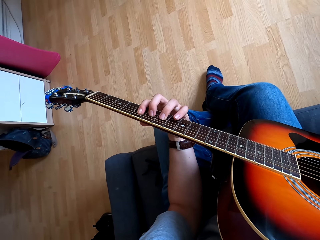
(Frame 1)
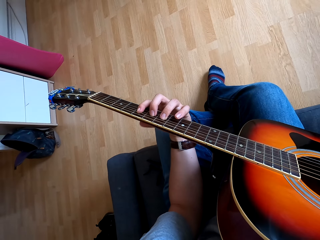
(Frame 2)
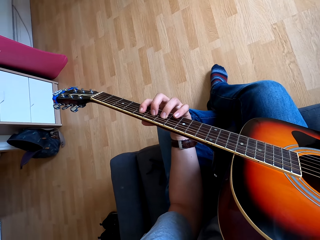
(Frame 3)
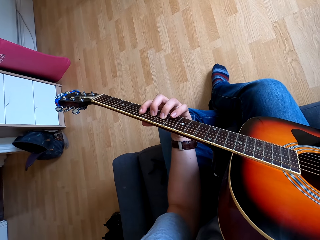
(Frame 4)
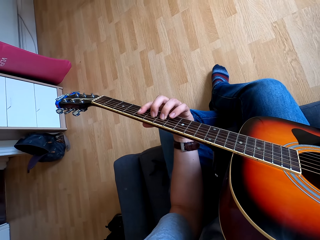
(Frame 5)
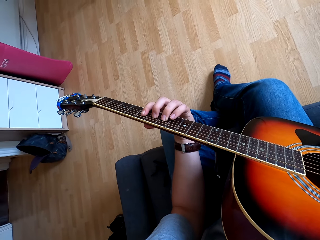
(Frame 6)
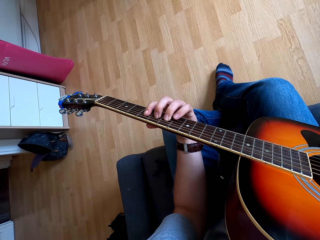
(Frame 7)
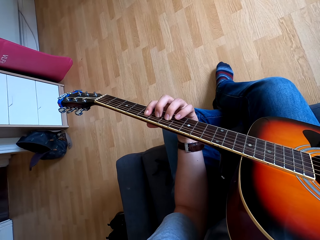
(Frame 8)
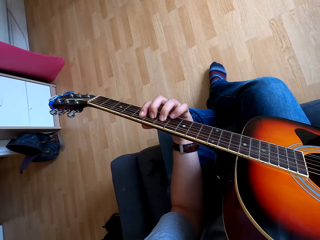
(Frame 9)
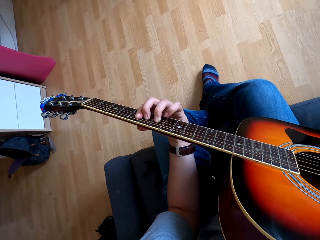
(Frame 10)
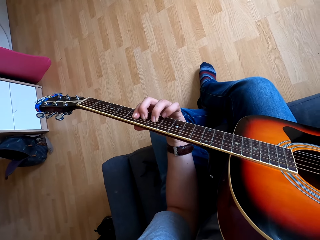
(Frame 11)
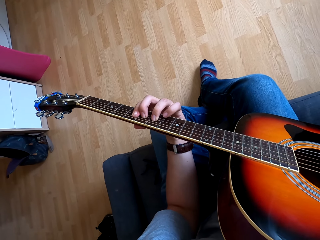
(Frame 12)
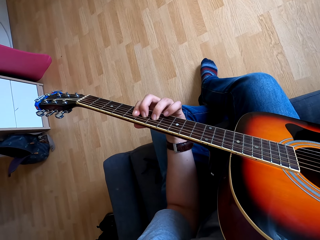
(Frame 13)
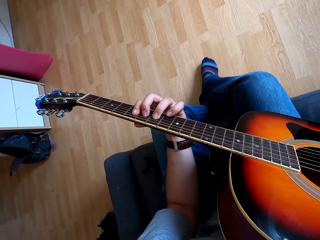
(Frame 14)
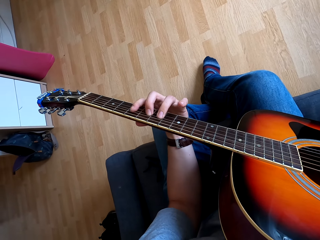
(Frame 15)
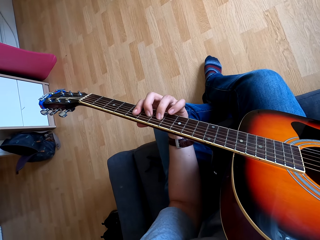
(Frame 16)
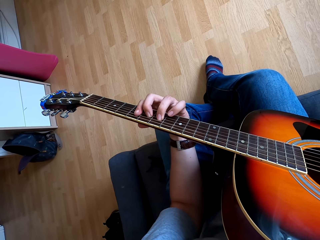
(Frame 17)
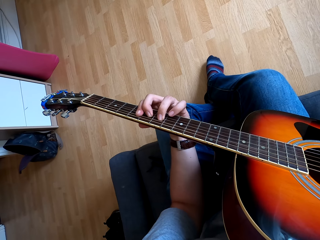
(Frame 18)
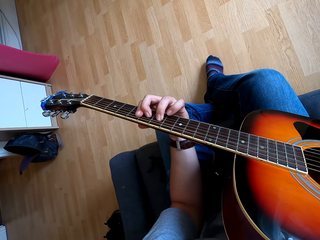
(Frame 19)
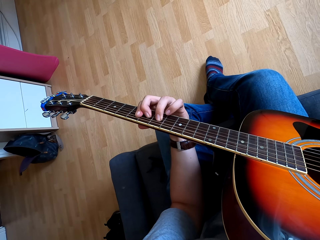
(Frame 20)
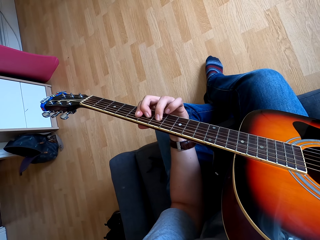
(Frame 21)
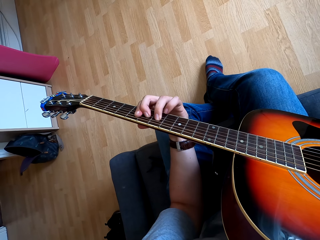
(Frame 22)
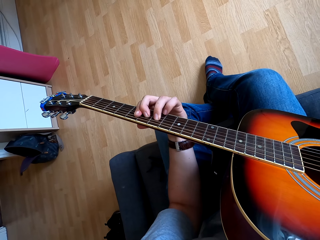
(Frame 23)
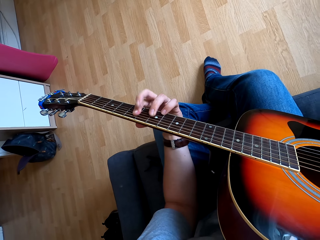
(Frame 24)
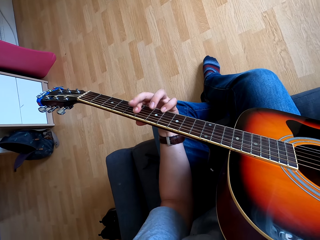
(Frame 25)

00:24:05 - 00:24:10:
The camera wearer plays the guitar.

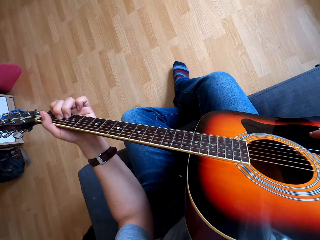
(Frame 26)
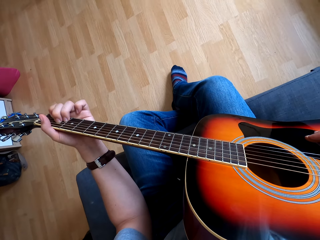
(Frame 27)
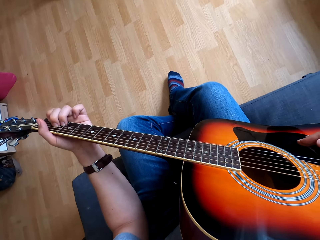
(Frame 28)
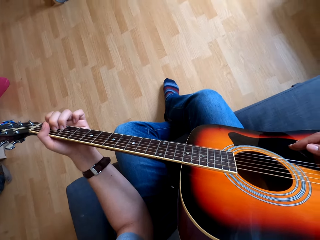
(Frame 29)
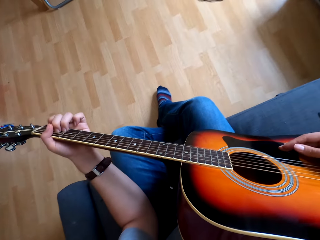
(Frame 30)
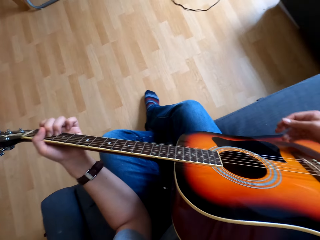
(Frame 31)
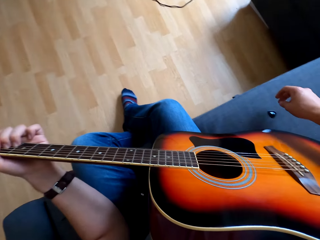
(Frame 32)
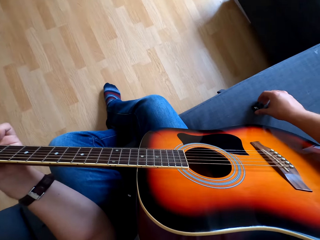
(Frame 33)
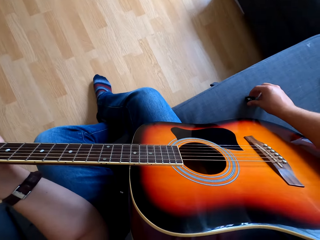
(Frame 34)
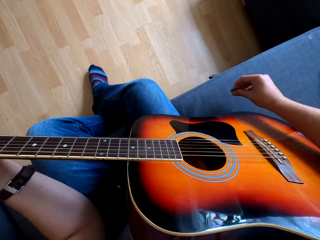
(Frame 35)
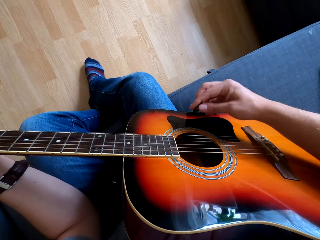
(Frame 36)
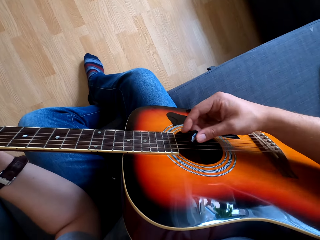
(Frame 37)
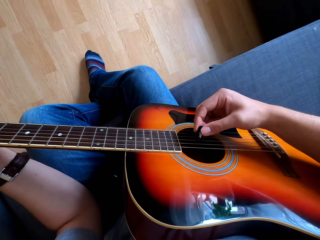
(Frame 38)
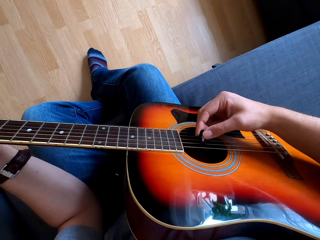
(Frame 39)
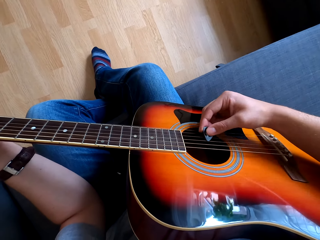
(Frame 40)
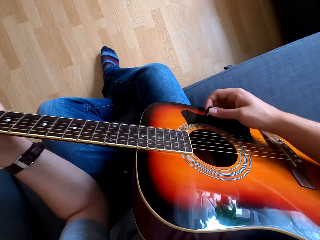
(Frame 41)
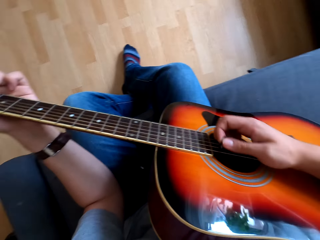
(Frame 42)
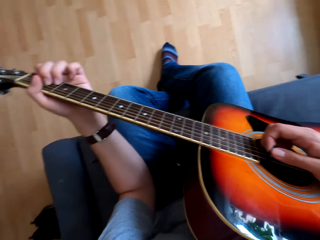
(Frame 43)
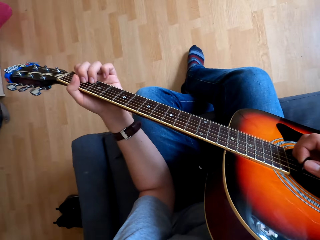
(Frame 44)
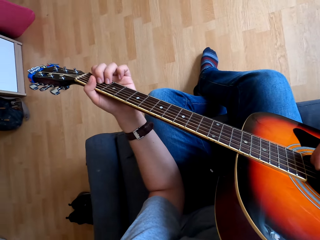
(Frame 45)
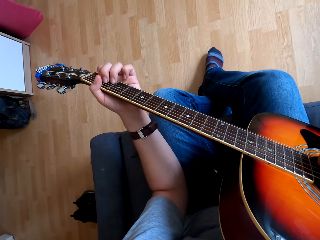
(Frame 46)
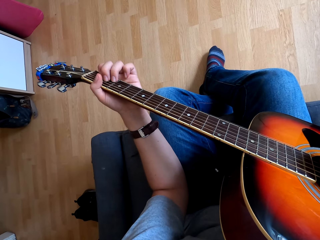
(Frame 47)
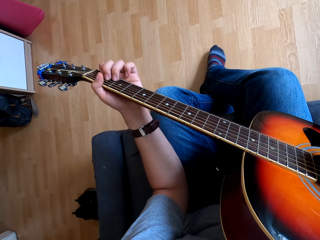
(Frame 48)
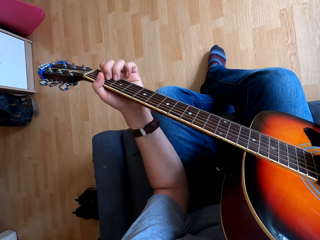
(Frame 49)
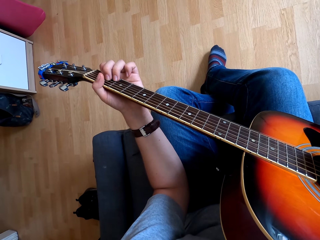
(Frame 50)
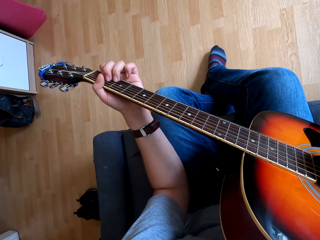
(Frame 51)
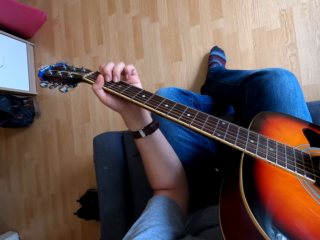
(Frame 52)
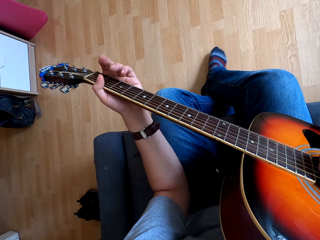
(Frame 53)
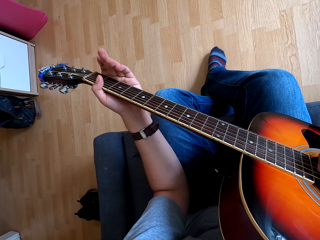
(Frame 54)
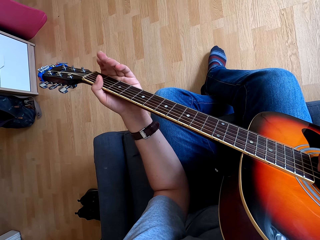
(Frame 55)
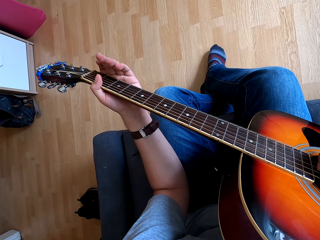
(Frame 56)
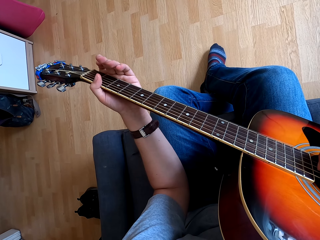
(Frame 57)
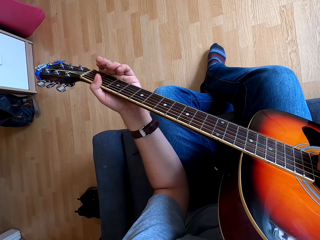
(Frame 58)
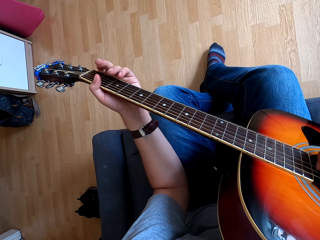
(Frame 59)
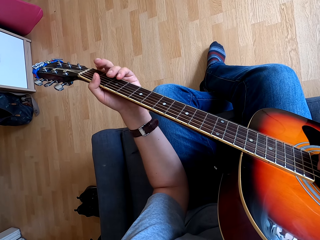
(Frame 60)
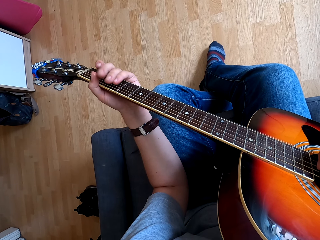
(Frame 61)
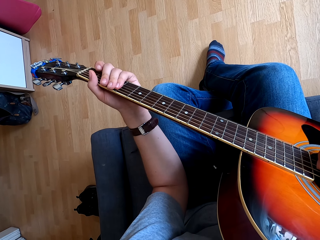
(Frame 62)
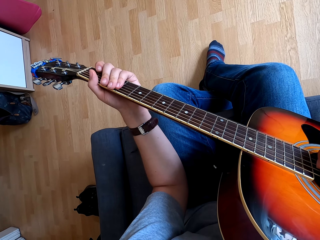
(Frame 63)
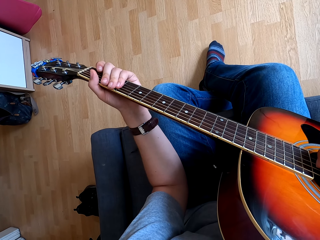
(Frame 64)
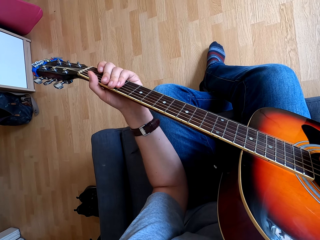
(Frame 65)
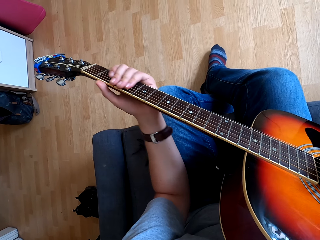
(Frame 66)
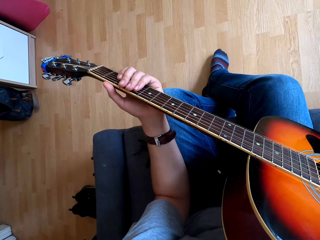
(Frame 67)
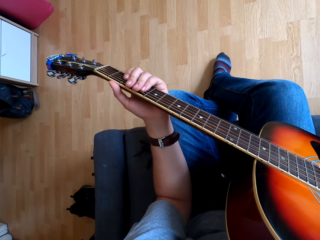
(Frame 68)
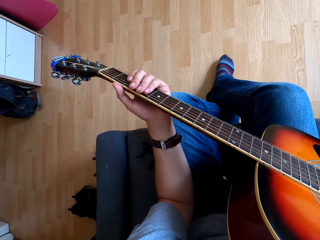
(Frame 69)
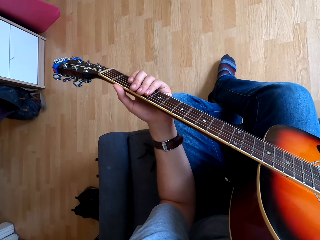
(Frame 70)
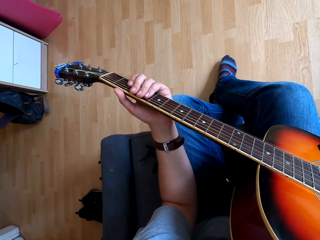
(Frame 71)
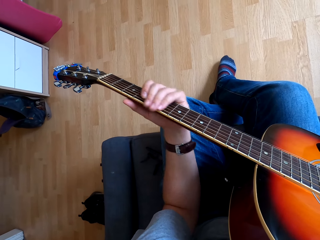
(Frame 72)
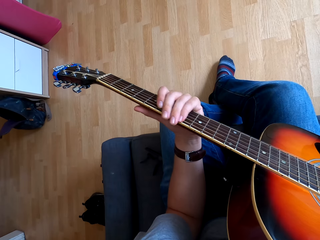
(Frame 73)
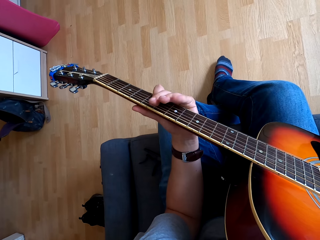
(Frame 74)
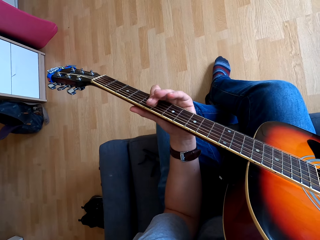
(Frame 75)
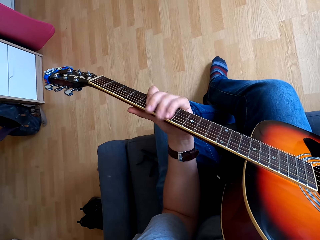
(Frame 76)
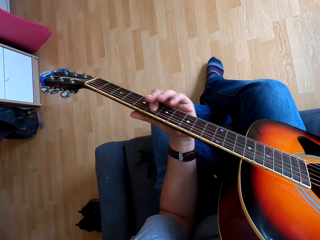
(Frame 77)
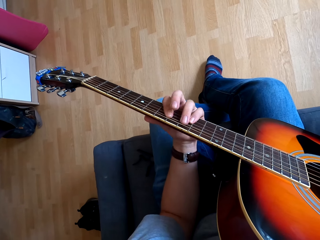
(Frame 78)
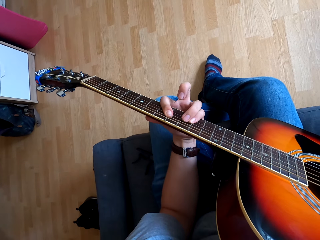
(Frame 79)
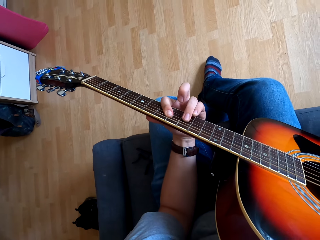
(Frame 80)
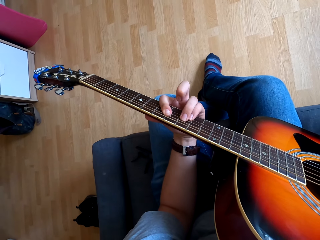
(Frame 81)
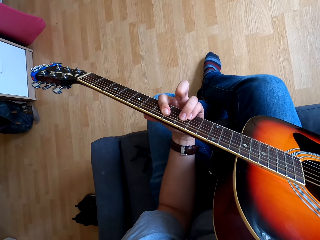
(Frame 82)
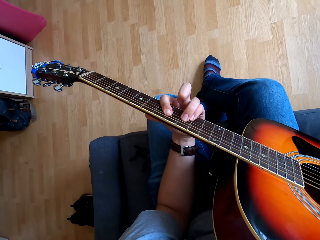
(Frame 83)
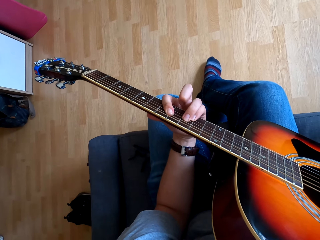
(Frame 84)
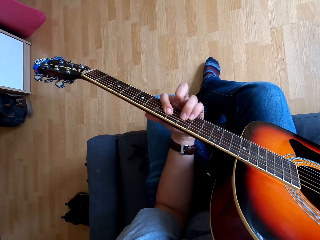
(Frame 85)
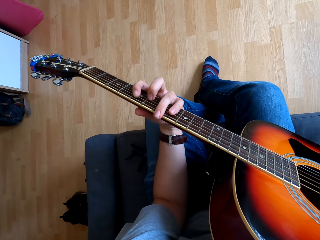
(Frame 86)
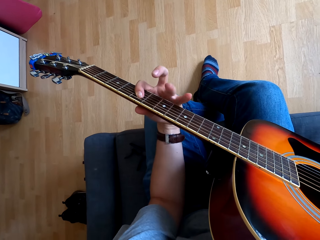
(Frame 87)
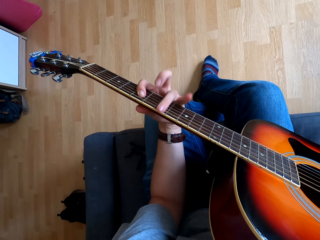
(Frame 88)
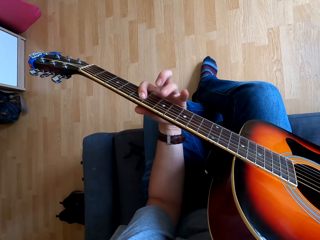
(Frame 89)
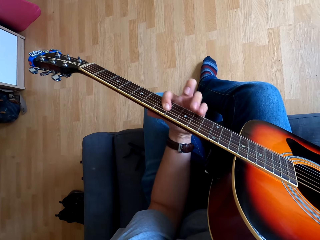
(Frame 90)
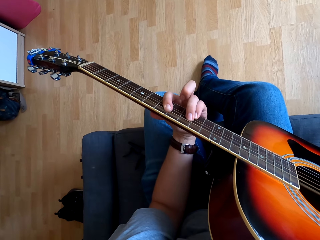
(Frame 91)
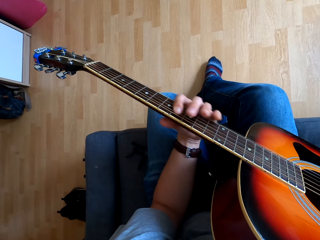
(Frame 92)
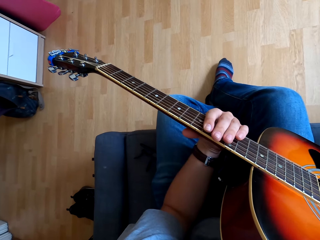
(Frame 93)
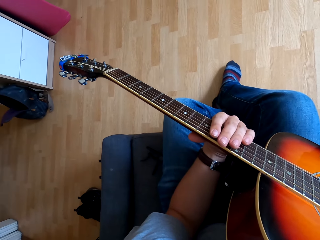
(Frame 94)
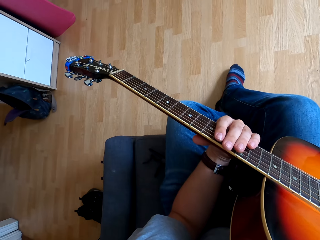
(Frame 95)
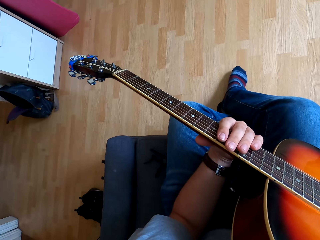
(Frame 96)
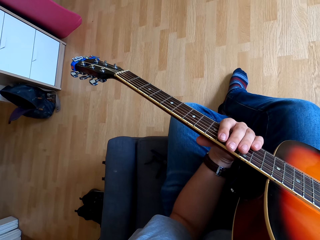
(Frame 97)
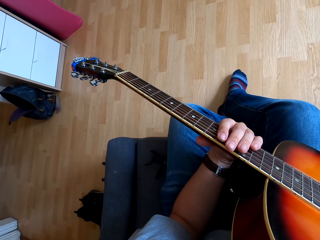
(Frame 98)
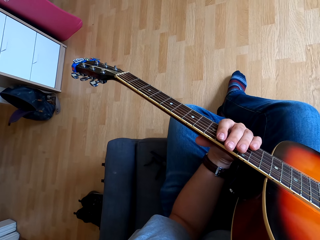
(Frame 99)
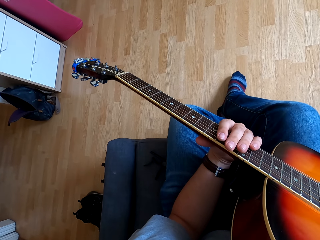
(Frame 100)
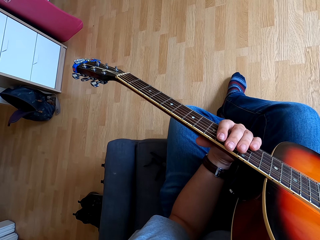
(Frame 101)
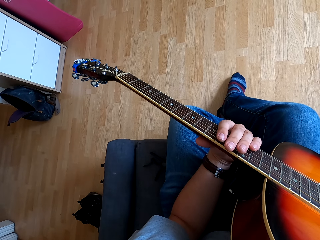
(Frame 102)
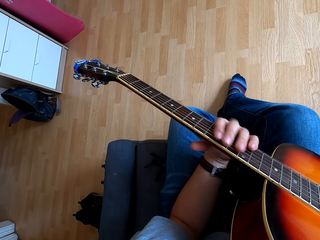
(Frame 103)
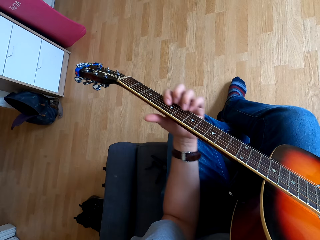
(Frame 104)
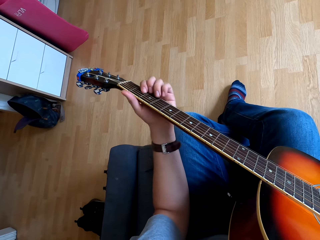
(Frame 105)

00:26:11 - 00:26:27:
The camera wearer touches something. They touch the guitar. They play the guitar.
